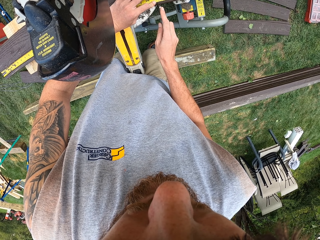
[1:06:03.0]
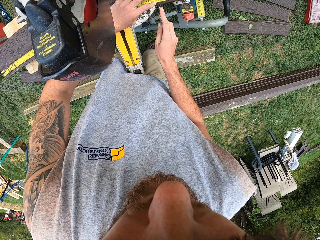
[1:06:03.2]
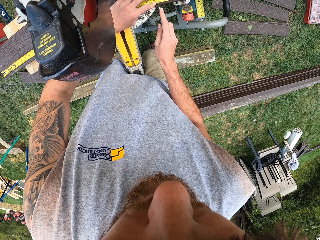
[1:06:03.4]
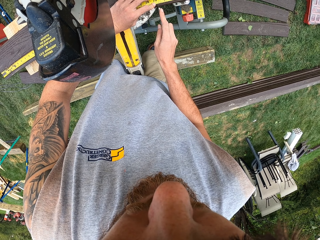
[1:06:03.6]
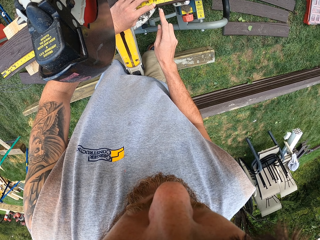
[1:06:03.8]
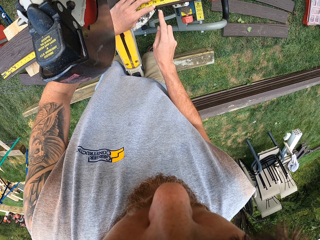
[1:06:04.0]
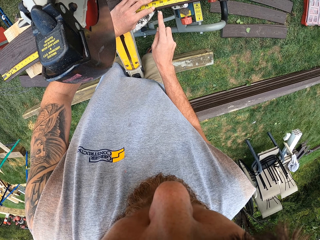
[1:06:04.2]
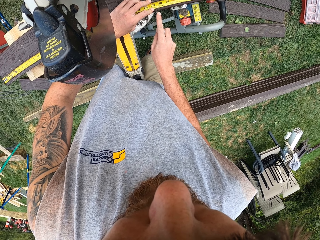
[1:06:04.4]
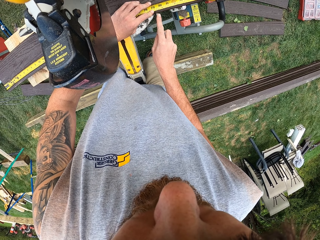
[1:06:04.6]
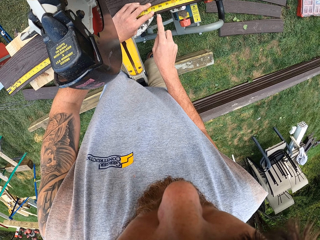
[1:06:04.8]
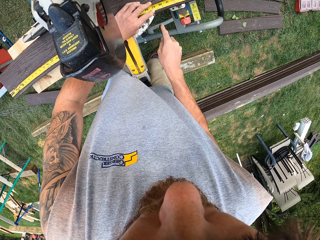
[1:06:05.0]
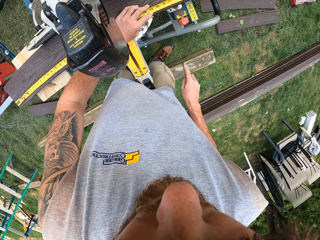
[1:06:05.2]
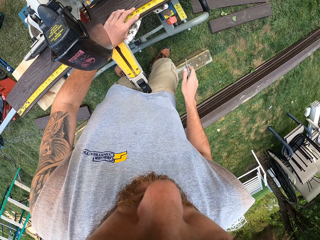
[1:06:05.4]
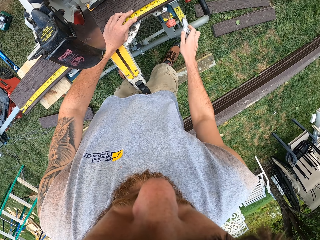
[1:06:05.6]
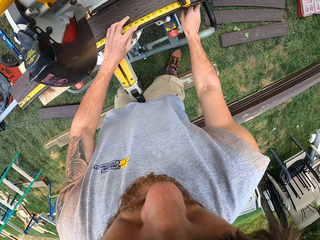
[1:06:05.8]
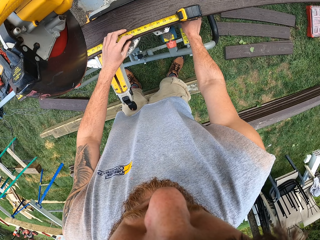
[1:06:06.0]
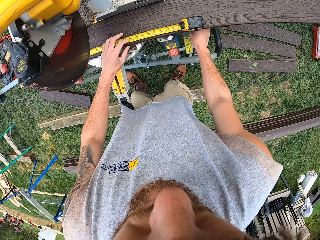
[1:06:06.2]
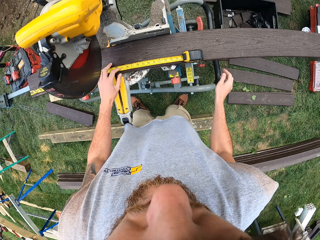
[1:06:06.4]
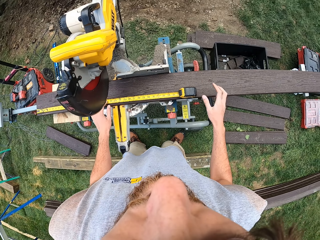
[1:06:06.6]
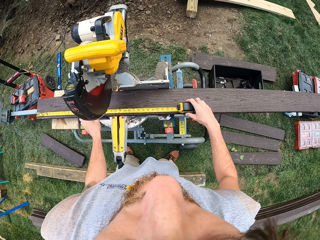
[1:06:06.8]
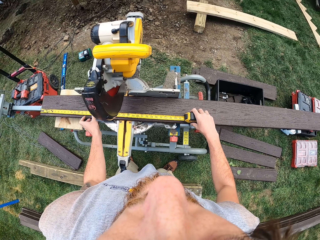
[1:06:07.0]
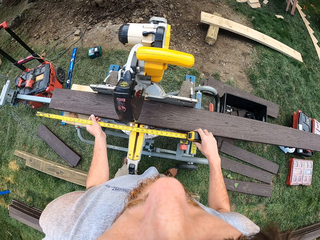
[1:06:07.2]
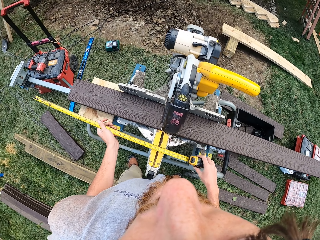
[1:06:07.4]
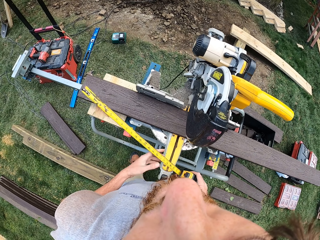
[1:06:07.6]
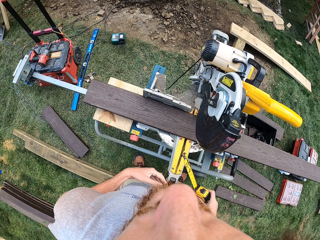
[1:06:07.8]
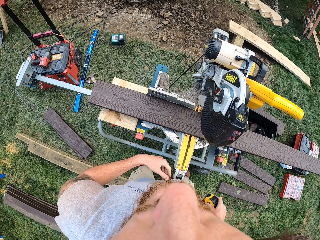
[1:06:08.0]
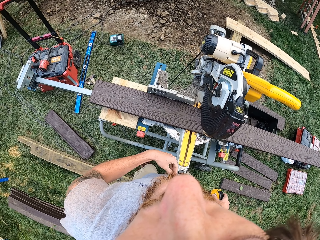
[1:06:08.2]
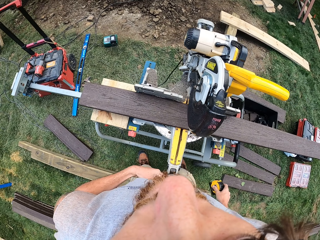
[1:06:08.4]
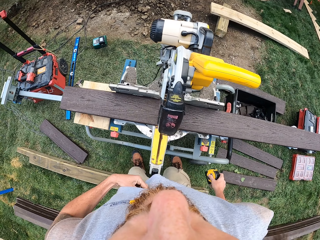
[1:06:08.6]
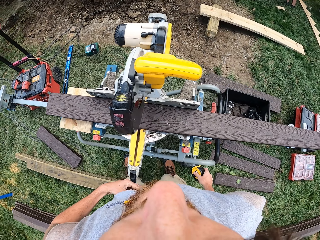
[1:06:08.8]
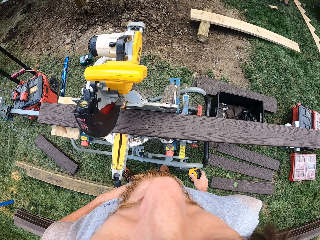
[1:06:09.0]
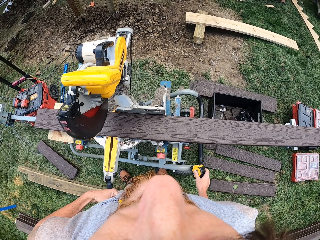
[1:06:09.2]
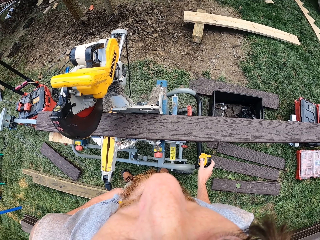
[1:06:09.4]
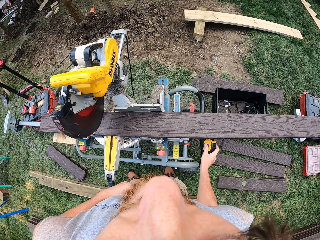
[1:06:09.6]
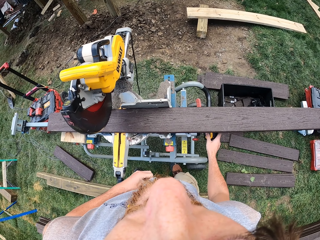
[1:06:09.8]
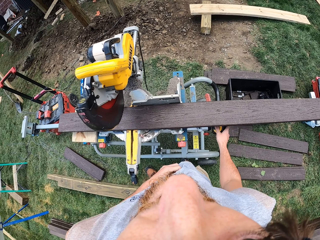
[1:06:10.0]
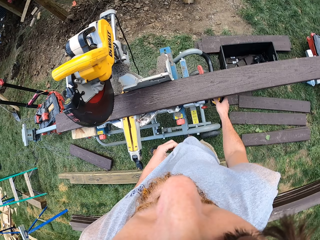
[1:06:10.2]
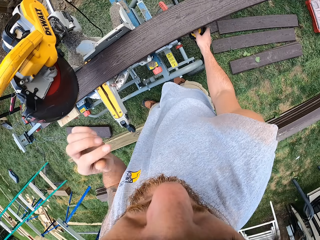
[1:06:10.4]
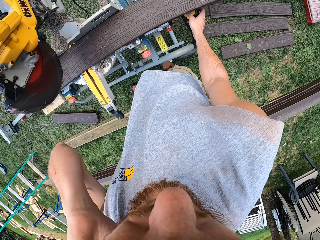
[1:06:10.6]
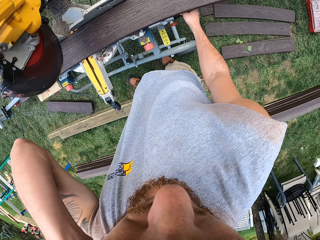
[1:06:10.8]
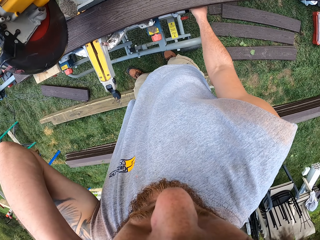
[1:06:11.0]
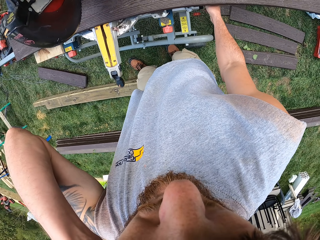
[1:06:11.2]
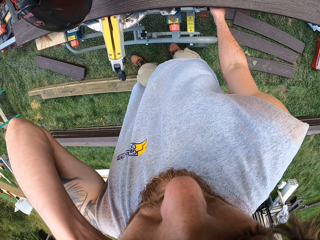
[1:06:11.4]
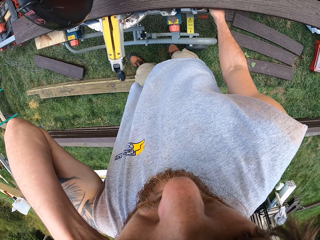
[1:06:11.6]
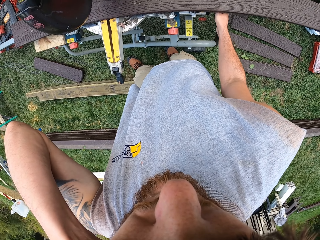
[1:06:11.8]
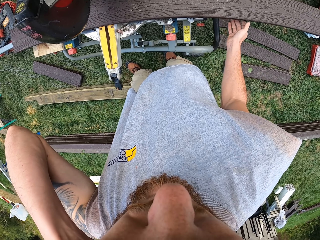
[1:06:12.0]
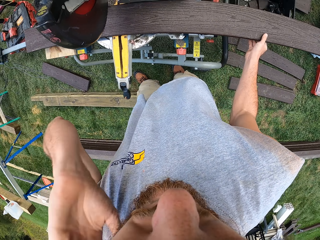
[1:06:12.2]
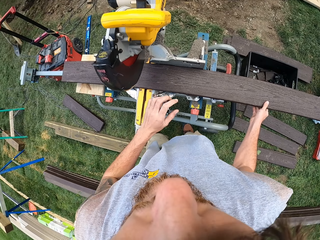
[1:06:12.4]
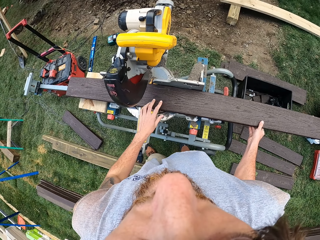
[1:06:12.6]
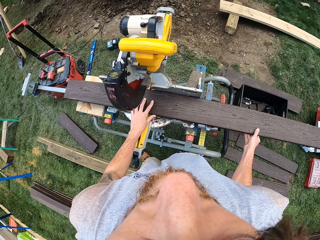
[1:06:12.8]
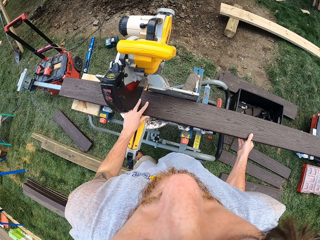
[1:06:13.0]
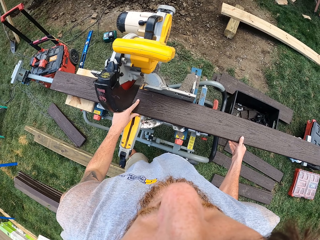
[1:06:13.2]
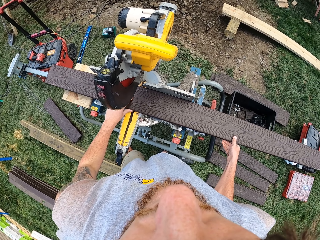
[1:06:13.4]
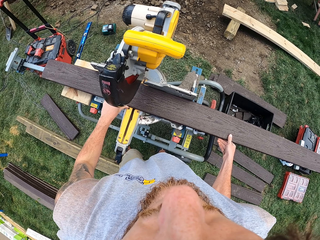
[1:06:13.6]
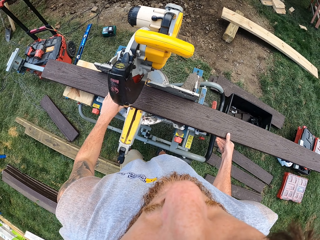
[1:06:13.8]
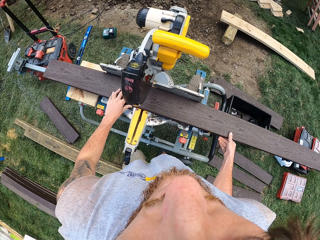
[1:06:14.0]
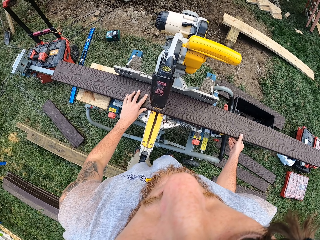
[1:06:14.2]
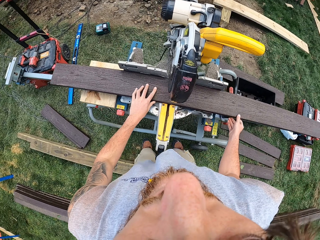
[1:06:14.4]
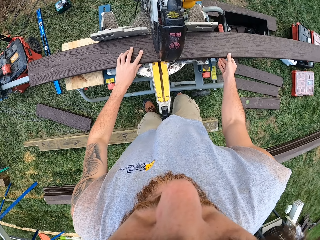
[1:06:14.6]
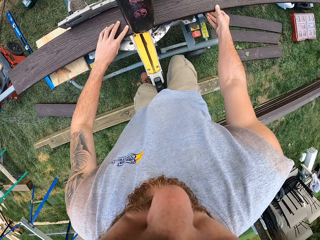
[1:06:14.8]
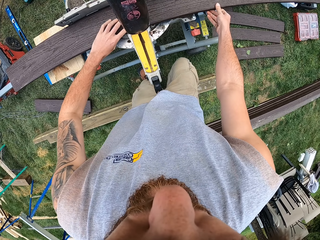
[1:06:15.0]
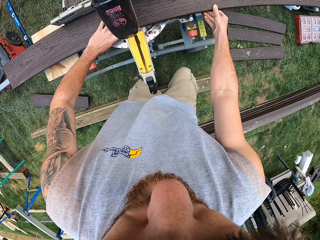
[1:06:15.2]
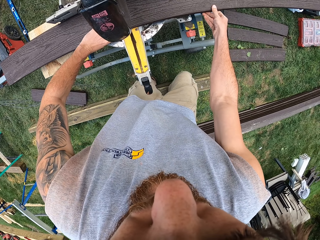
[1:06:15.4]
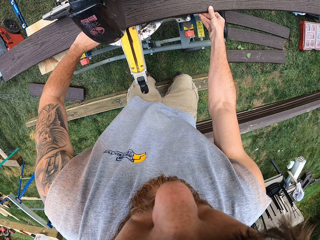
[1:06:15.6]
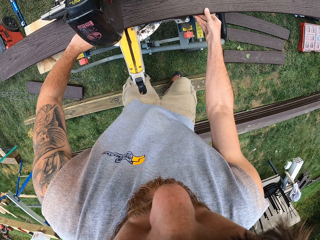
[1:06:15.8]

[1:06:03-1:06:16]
The camera wearer marks the wood. They return the marking gauge. They hold the tape measure with both hands. They adjust the tape measure. They touch the body with the left hand. They roll back the tape measure. They return the tape measure. They touch the head. They lower the hand. They hold the wood with both hands and adjust the wood.

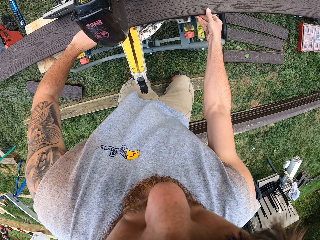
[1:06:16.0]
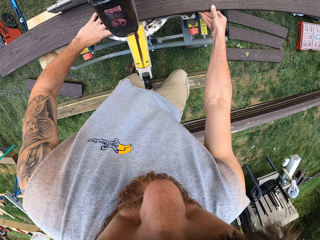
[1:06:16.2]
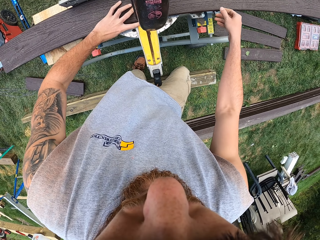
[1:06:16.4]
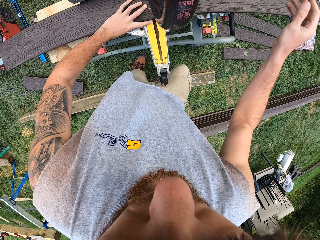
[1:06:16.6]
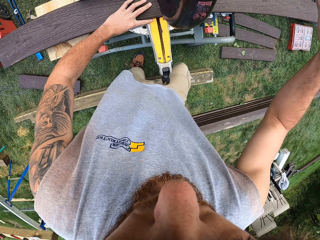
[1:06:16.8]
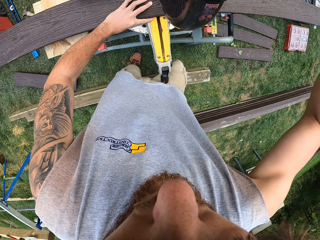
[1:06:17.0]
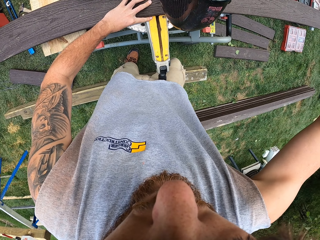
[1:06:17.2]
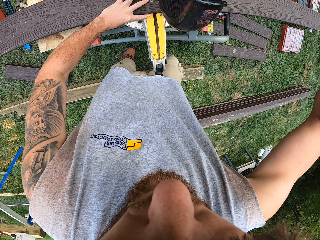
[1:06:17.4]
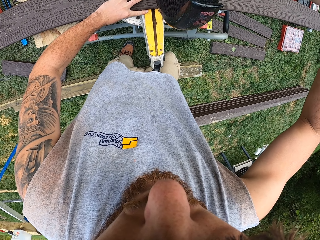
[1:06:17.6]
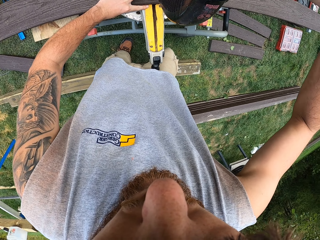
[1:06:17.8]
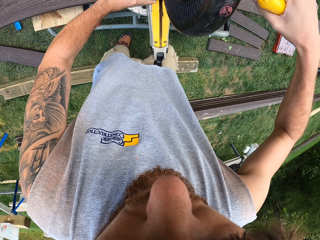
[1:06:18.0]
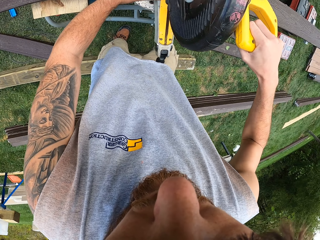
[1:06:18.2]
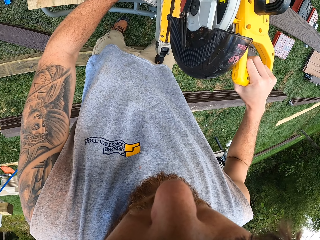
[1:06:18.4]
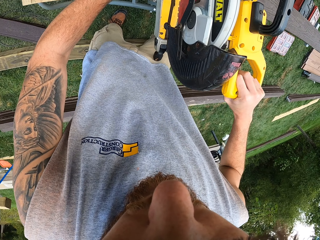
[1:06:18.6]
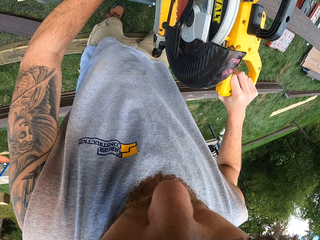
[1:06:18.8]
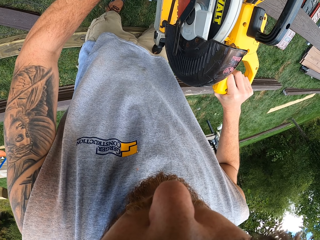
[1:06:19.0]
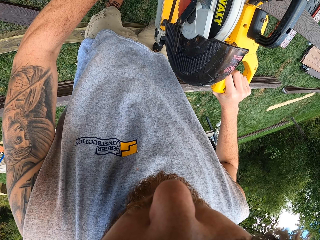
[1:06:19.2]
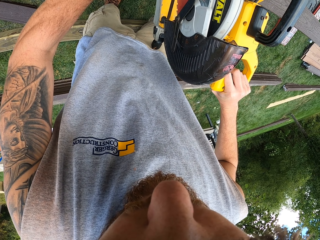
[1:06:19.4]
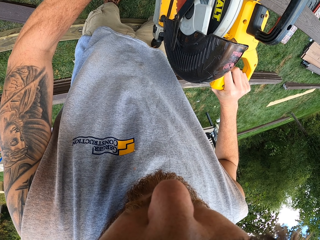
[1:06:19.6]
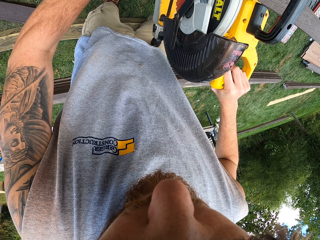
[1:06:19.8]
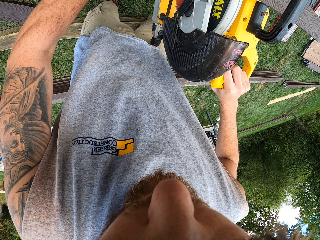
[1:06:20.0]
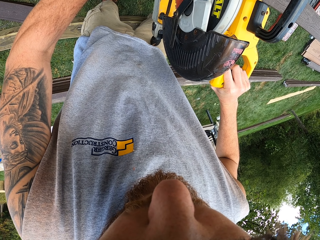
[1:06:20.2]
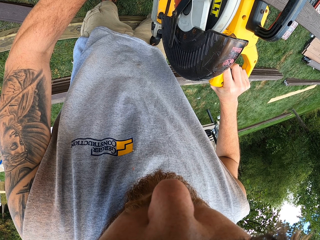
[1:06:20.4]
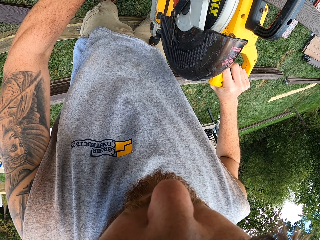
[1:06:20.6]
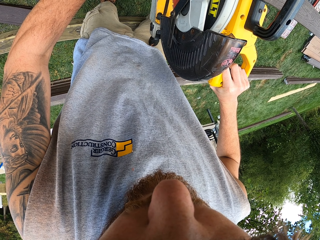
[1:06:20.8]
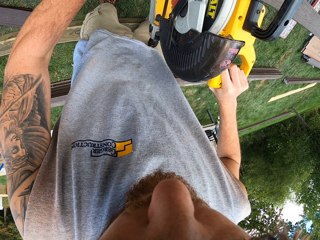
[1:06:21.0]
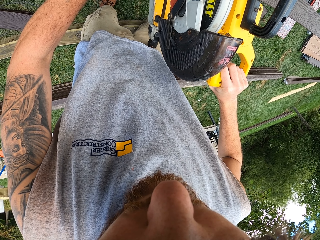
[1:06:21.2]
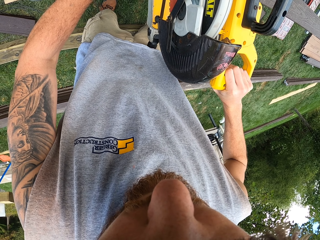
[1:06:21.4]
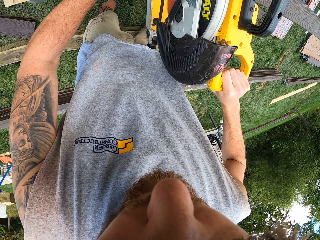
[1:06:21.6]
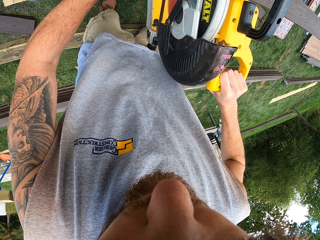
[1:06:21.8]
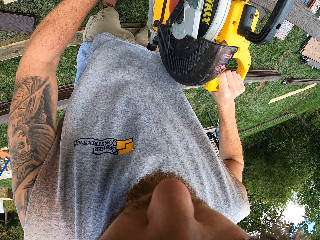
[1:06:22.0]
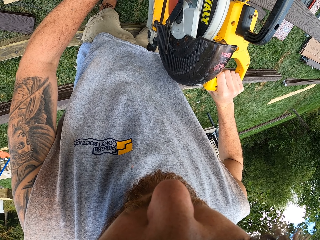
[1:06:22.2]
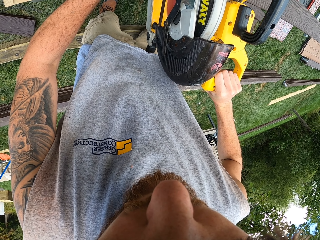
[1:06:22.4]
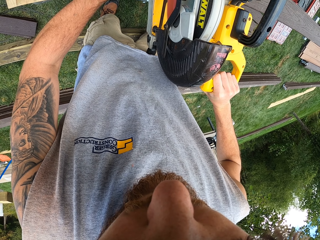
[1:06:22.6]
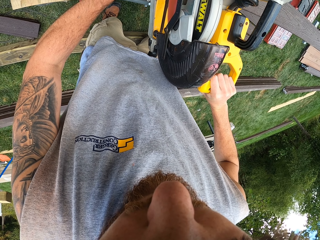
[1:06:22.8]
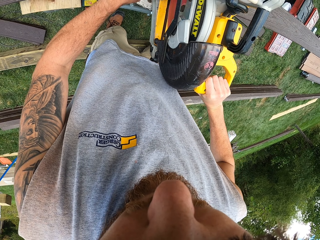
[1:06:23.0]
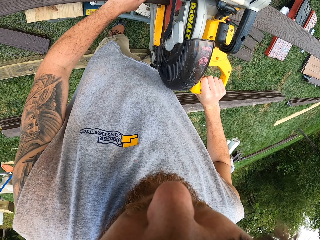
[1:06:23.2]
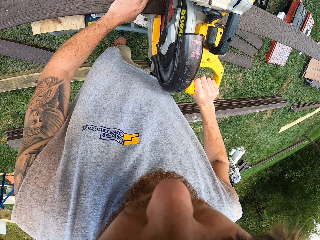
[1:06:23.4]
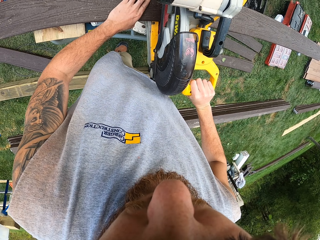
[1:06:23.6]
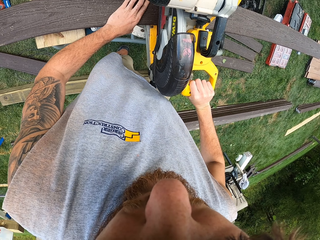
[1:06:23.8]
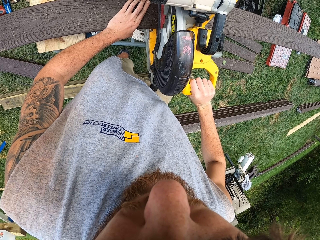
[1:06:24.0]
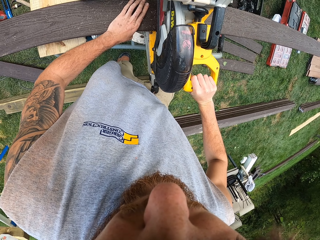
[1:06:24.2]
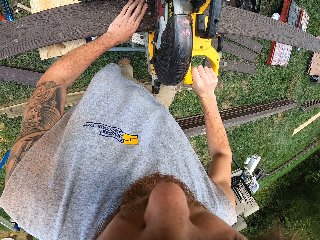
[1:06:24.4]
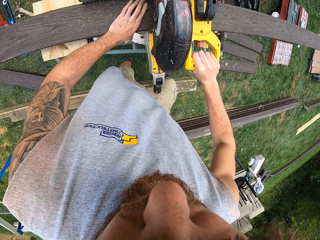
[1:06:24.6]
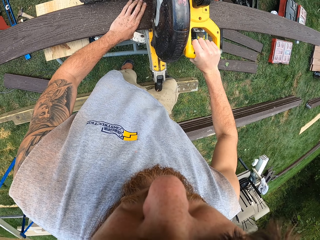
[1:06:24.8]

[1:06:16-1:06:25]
The camera wearer moves the wood on the slider bar. They adjust the wood cutter. They bend the sliding mitre saw and cut the wood.
